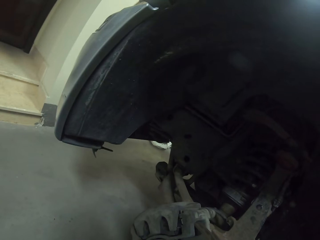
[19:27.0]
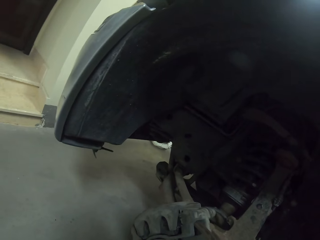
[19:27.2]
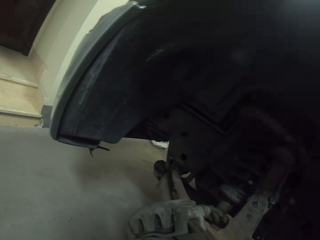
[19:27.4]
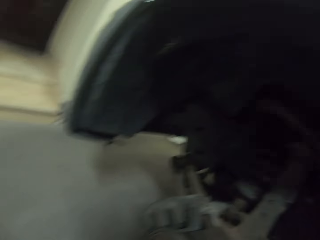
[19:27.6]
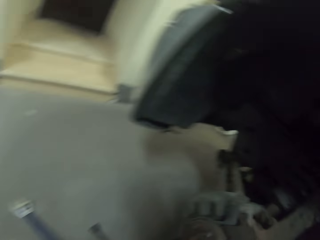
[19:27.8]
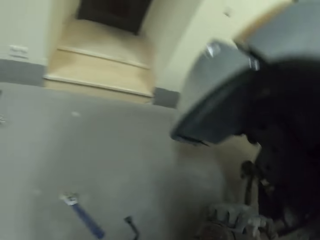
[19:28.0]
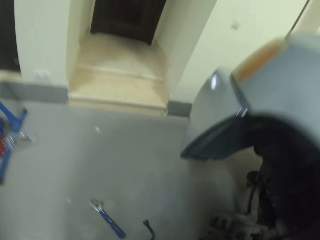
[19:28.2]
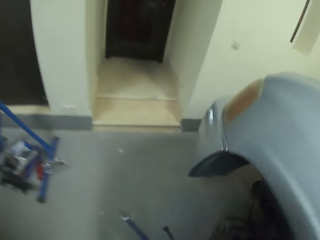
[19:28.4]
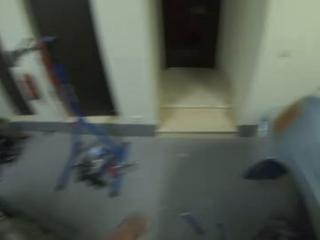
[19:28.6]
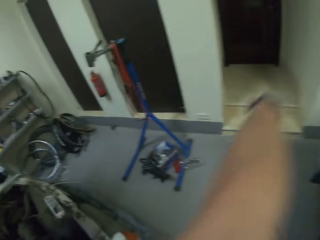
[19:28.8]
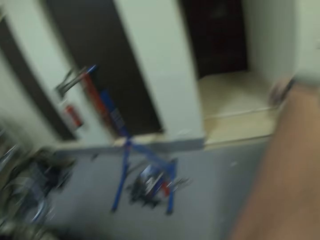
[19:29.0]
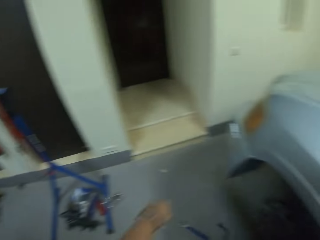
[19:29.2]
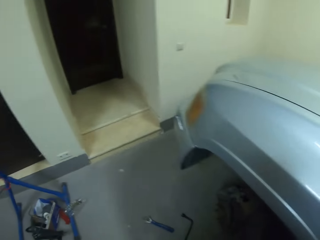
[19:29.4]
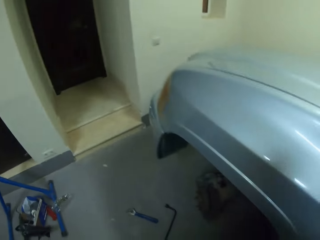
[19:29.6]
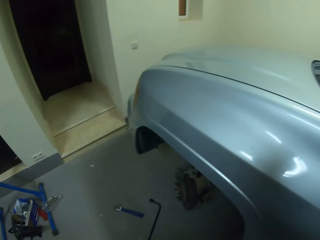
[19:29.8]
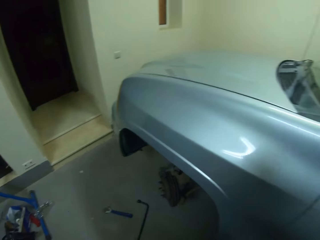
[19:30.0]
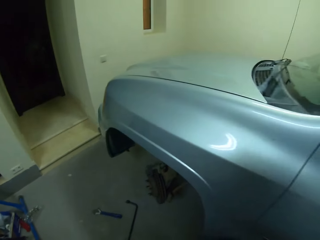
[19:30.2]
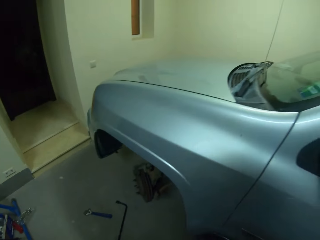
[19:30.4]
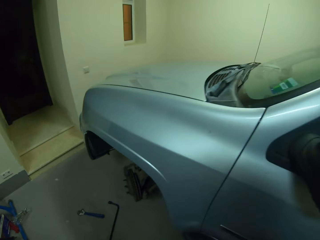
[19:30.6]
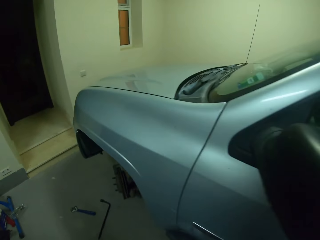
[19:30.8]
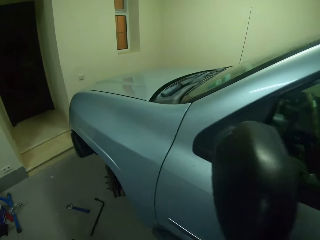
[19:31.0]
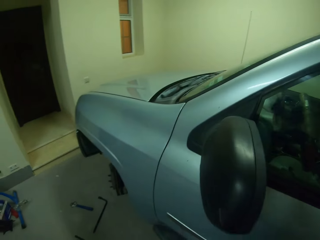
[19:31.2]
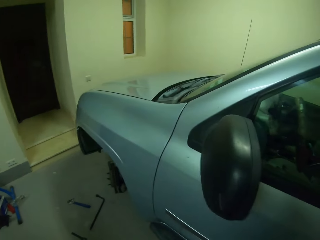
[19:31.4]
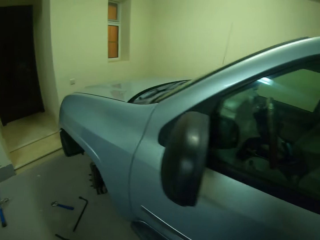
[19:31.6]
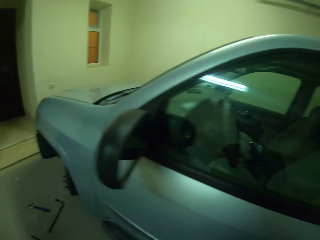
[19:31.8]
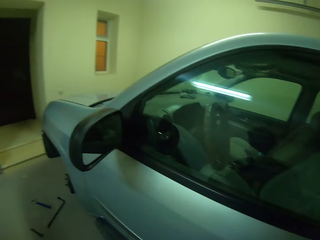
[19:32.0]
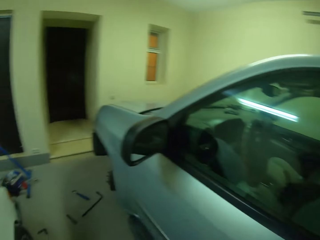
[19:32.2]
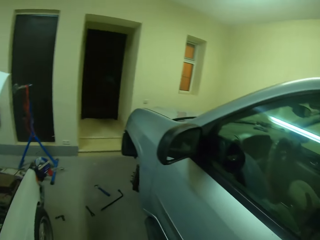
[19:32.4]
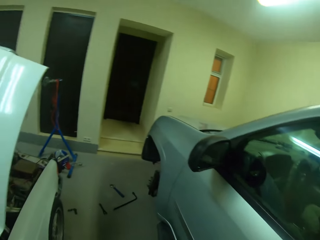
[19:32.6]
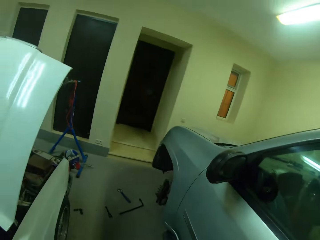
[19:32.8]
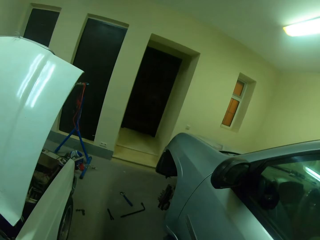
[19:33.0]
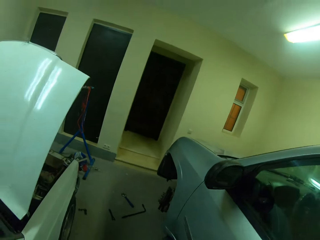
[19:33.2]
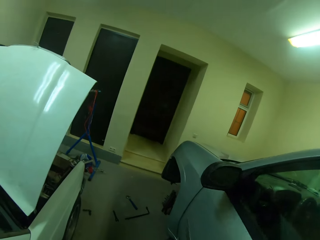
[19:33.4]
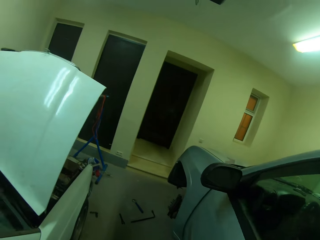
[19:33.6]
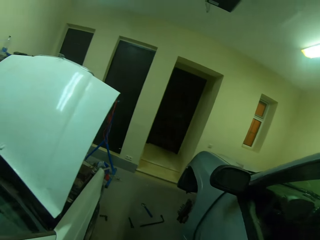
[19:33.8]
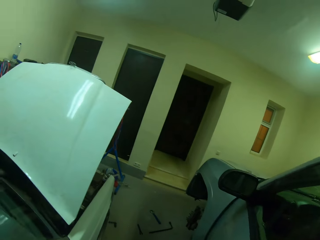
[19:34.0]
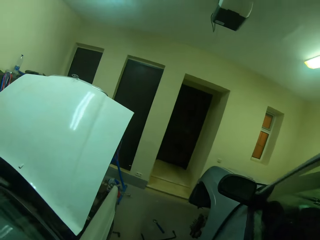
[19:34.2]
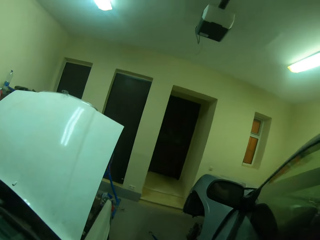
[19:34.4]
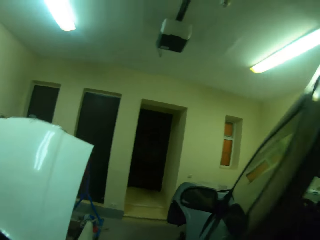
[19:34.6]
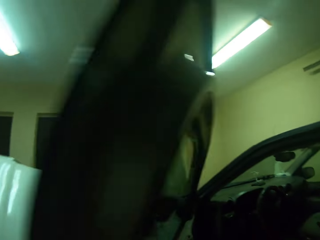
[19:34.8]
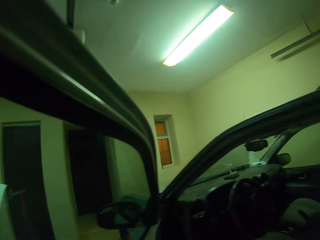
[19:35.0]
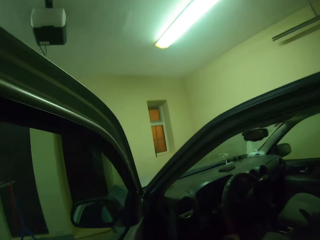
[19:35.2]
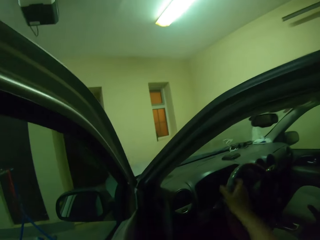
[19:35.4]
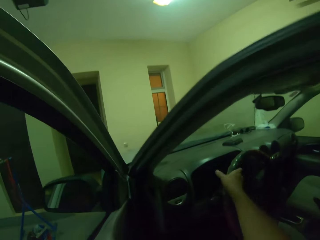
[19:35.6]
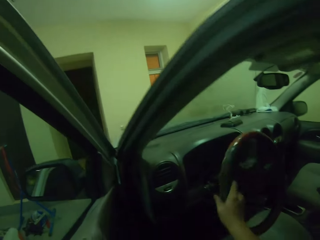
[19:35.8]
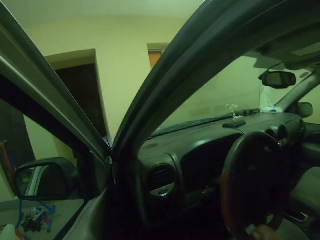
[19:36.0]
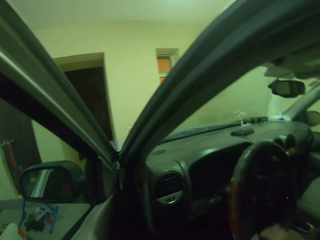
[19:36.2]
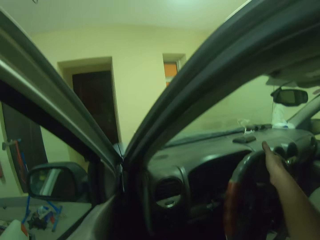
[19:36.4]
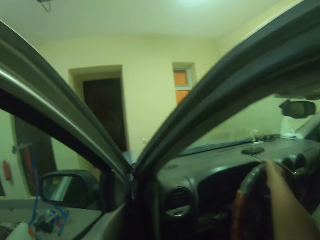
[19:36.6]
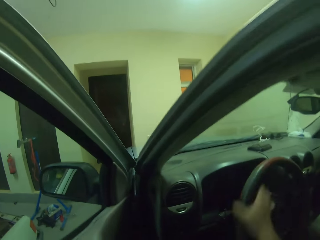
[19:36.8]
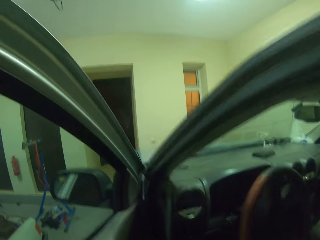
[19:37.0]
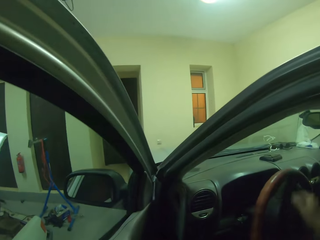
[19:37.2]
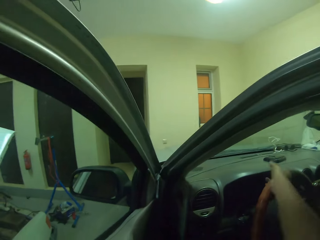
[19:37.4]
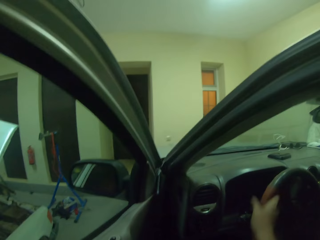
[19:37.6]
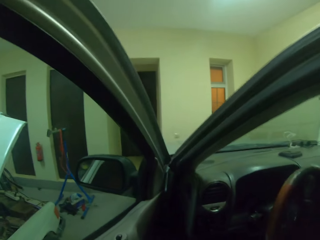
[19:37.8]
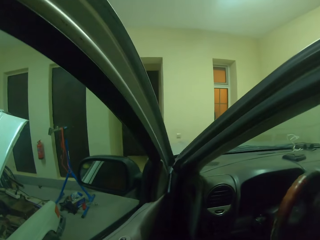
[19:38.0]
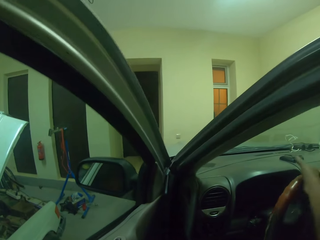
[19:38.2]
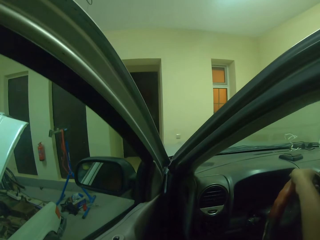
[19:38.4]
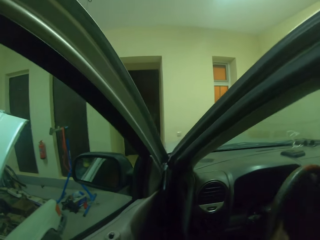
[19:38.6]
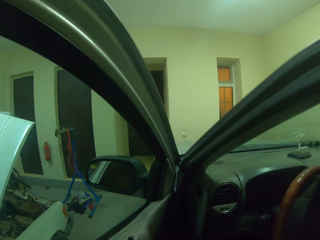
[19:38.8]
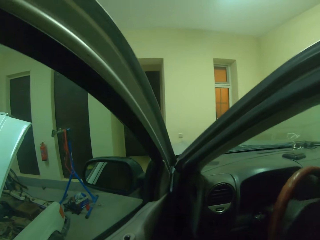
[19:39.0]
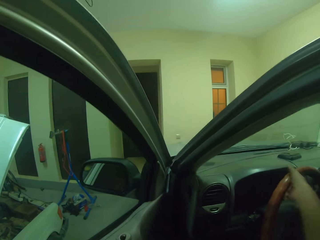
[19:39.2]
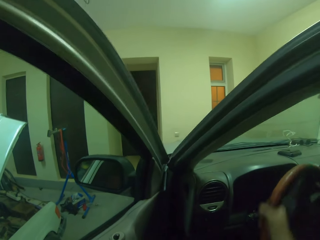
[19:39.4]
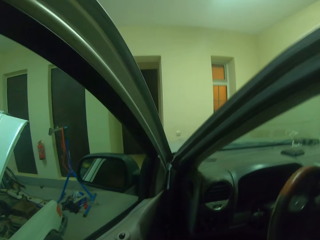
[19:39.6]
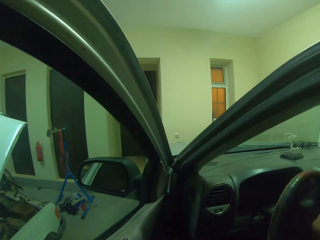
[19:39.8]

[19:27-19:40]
The camera wearer stands up. They open the car door. They spin the steering wheel.

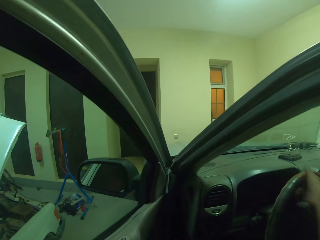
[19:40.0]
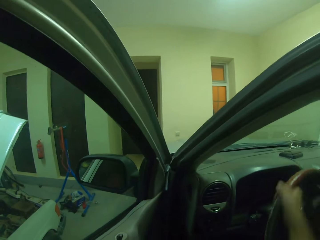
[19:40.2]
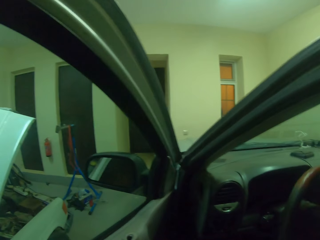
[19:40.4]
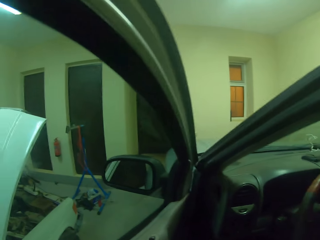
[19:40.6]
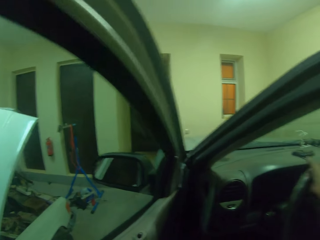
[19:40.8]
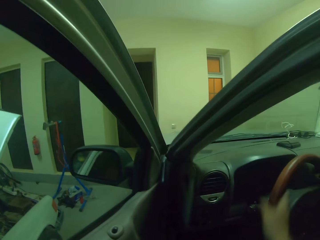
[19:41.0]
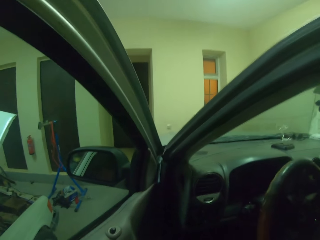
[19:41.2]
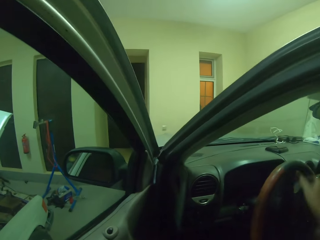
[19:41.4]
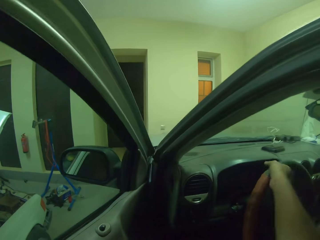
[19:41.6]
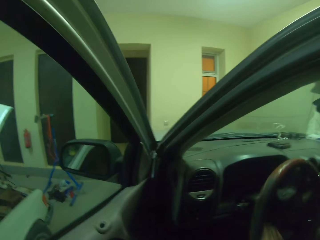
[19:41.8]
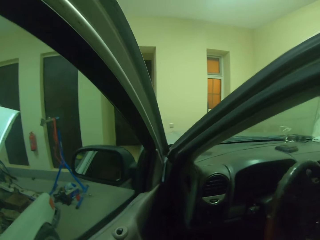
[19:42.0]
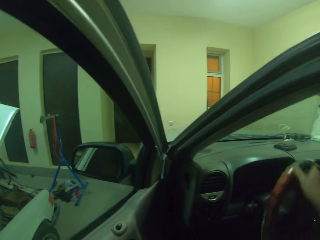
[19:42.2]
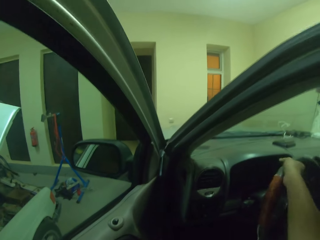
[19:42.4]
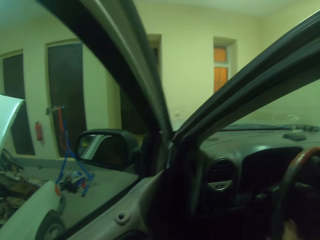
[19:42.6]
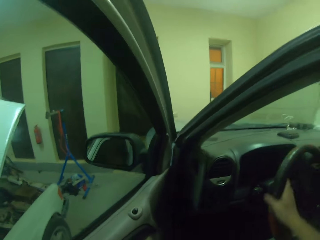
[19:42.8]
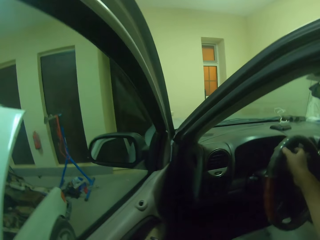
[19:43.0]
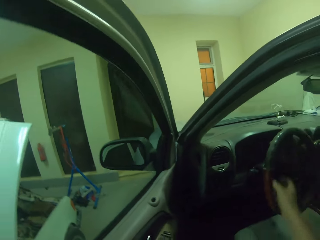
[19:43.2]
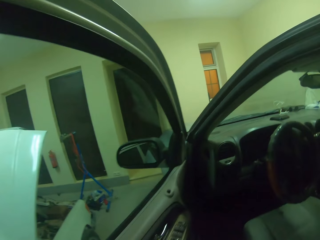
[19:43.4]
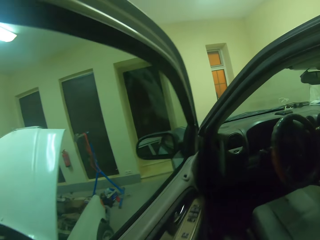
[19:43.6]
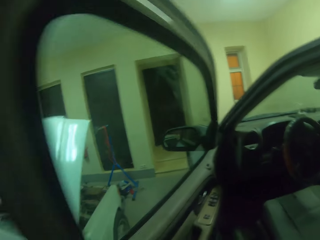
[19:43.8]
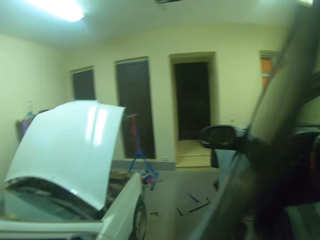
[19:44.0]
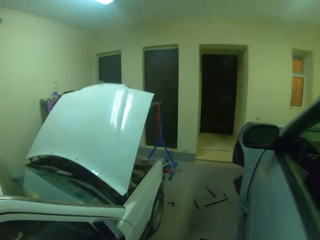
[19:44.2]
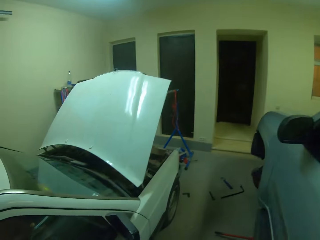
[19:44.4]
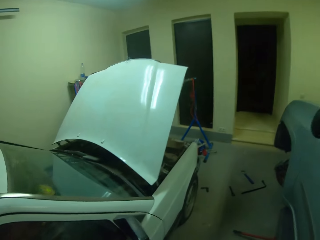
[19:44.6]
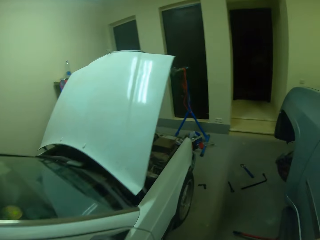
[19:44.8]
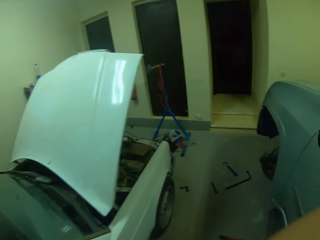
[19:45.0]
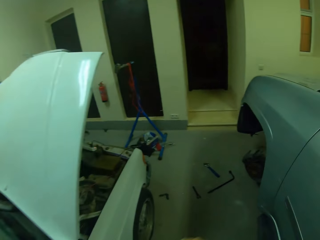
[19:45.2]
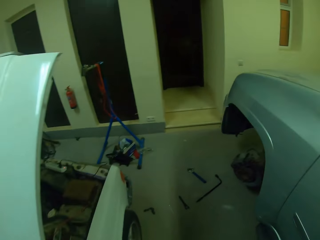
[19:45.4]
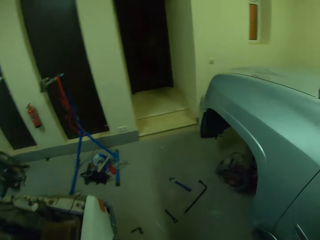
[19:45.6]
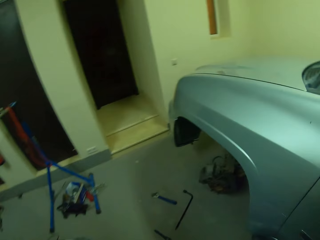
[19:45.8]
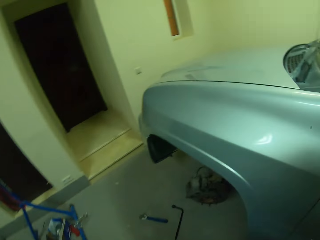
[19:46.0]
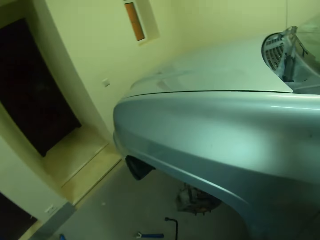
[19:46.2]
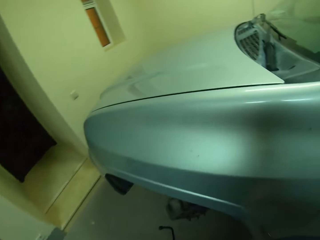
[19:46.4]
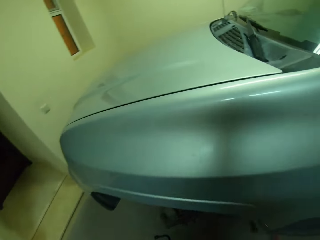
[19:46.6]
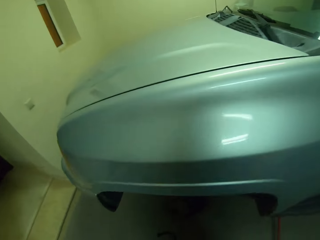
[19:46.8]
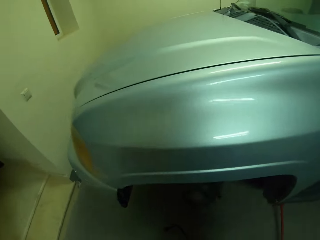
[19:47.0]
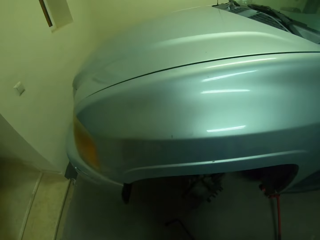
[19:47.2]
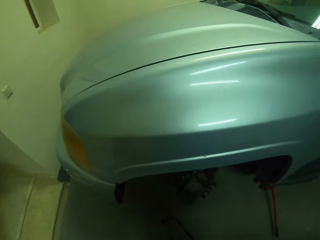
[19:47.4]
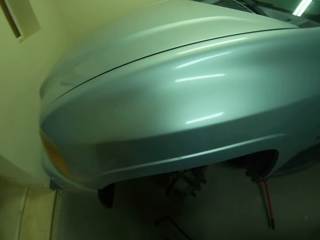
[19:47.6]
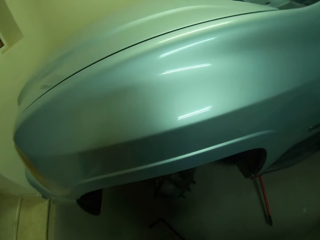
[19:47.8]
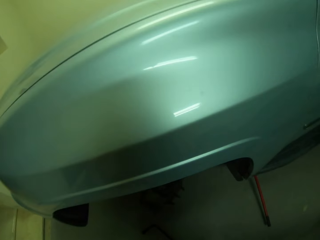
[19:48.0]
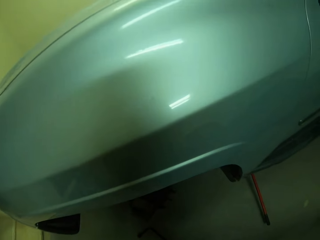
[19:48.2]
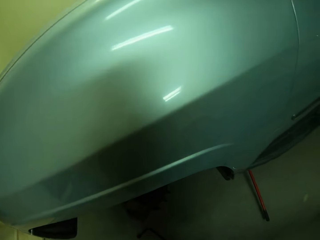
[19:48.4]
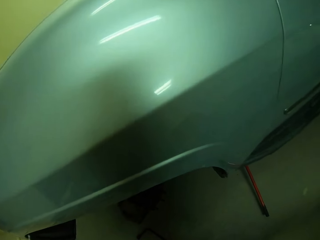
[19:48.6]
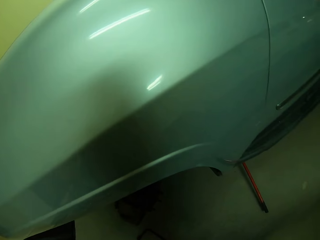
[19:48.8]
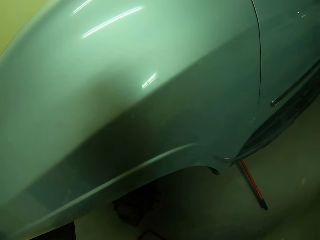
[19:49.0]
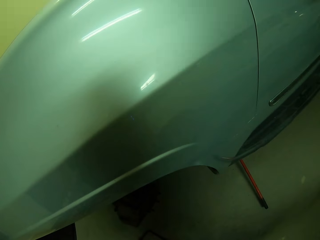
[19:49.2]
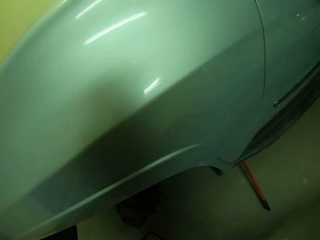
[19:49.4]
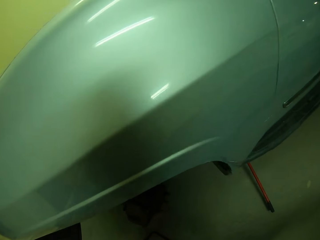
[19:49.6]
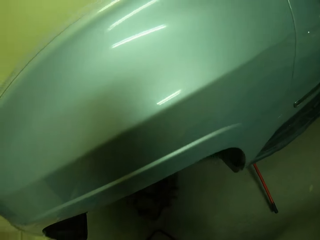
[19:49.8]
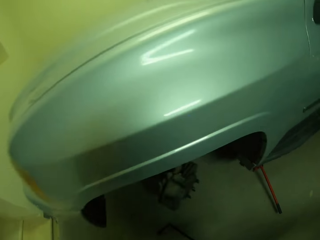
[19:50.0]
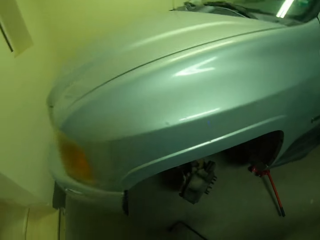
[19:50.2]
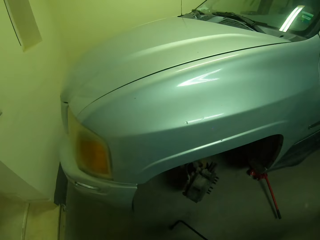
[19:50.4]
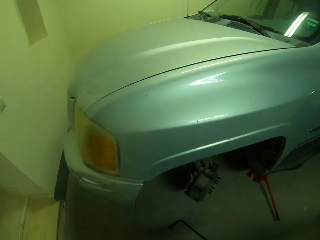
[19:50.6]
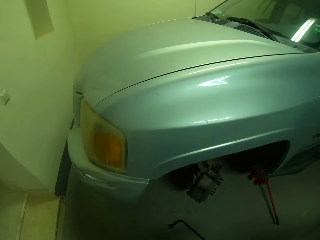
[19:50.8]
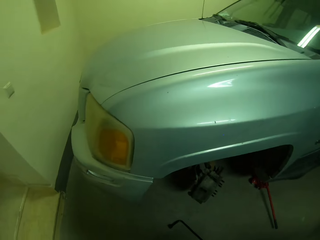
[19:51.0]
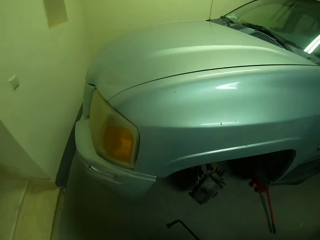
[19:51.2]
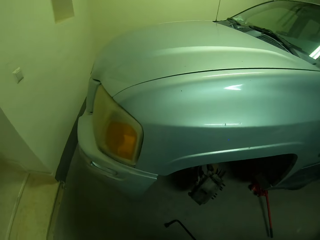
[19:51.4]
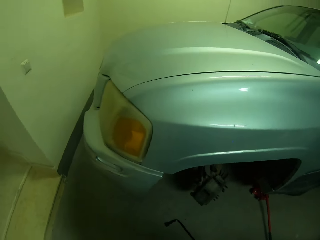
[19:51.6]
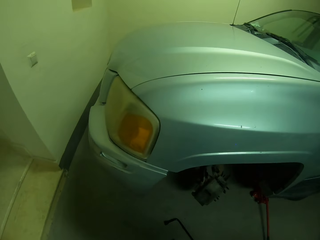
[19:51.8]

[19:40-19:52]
The camera wearer closes the car door. They walk to the wheel rim.
